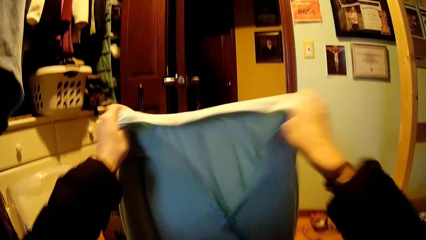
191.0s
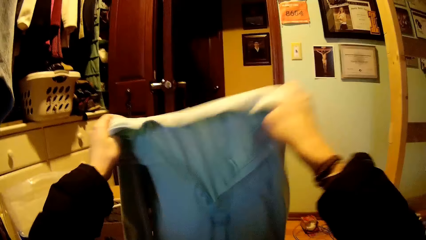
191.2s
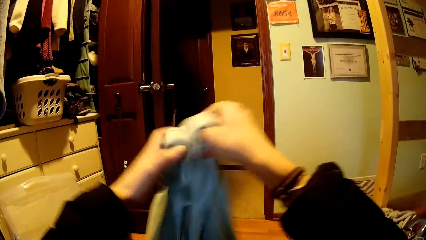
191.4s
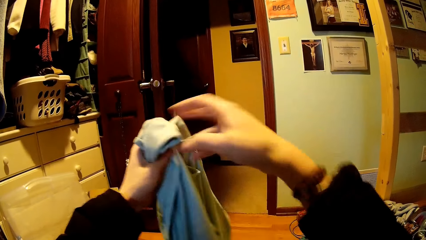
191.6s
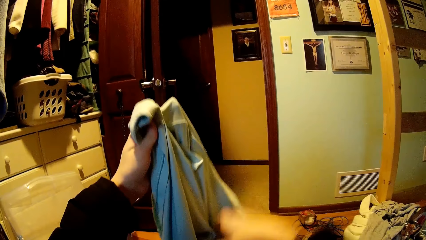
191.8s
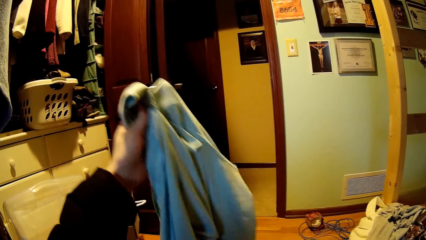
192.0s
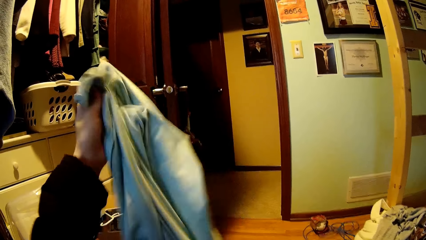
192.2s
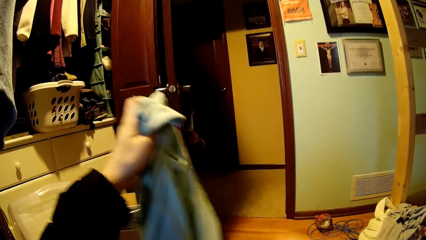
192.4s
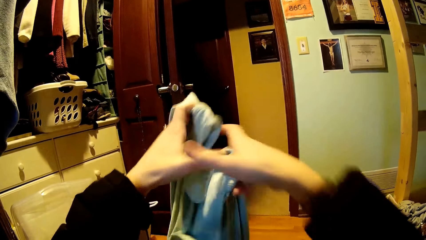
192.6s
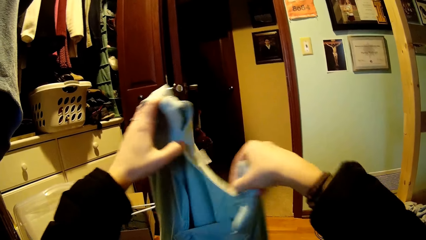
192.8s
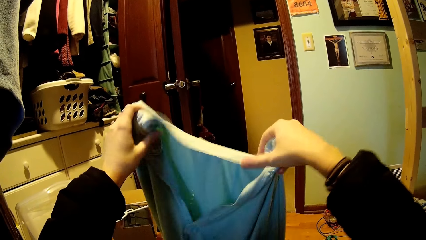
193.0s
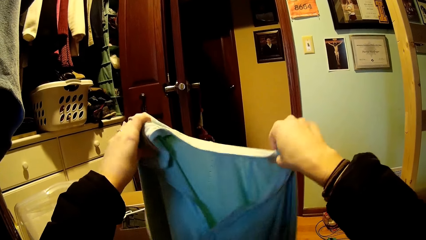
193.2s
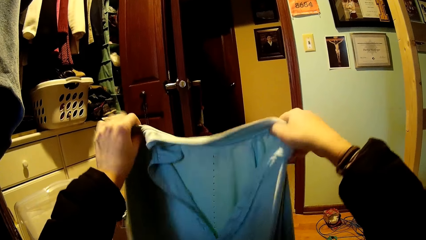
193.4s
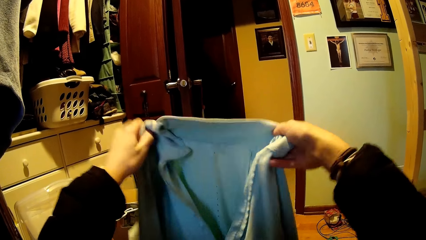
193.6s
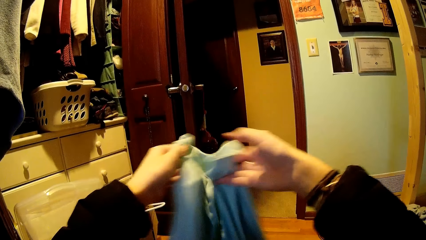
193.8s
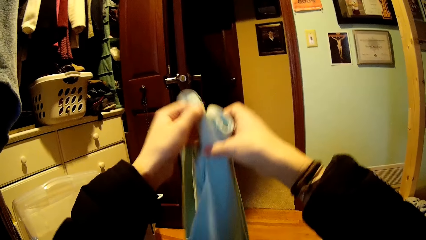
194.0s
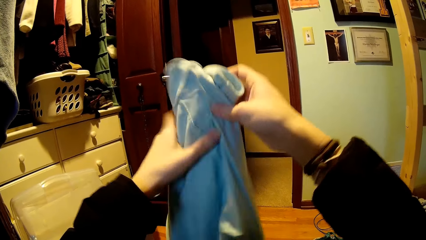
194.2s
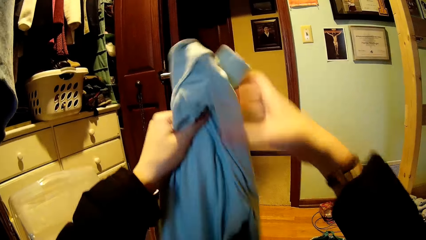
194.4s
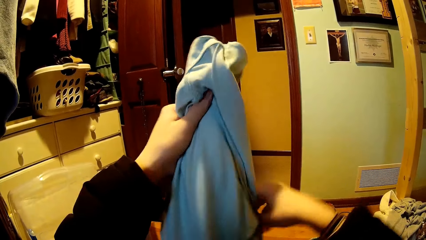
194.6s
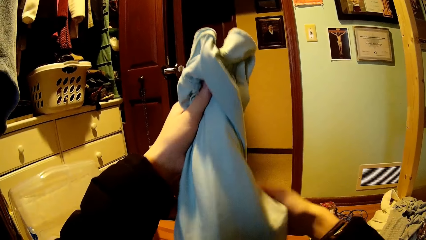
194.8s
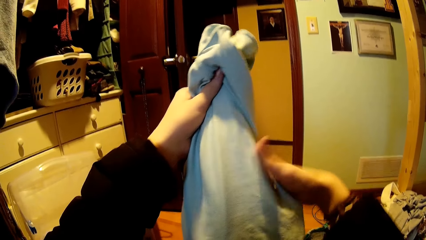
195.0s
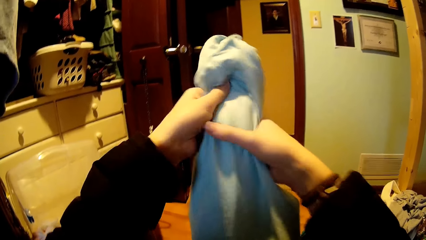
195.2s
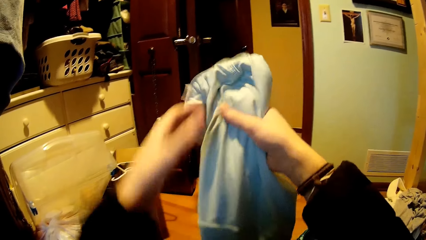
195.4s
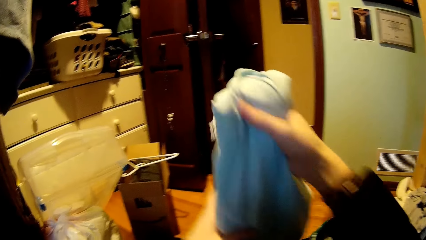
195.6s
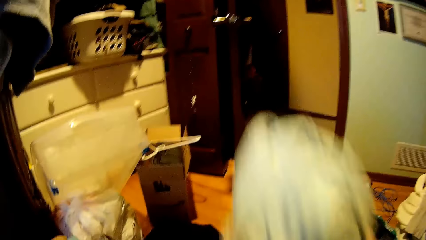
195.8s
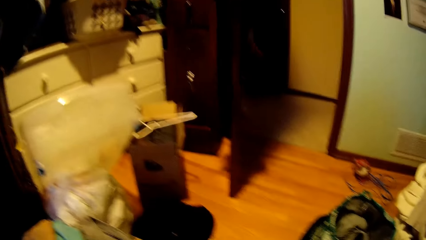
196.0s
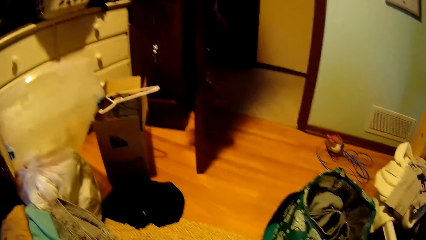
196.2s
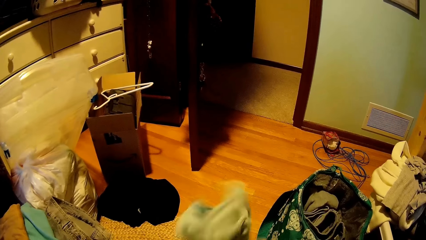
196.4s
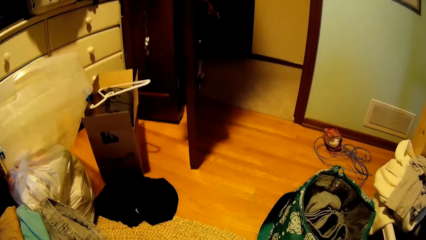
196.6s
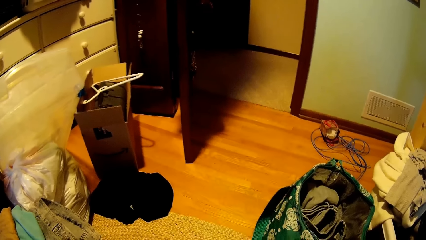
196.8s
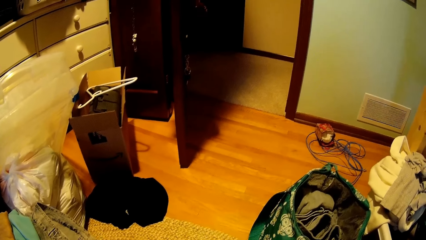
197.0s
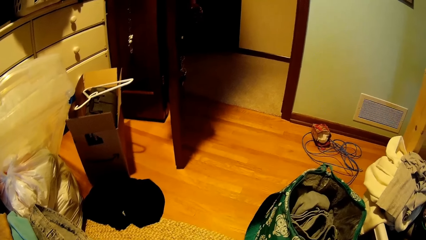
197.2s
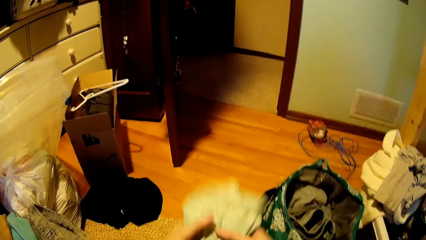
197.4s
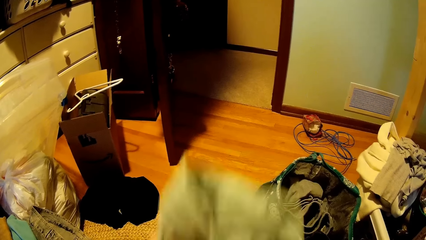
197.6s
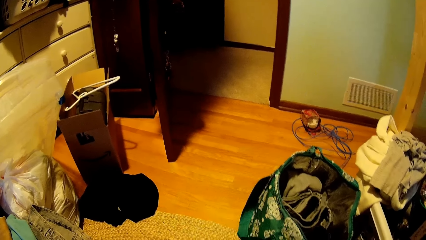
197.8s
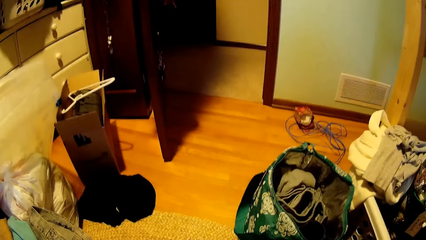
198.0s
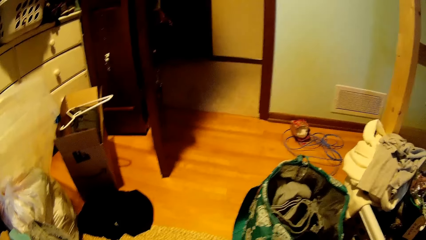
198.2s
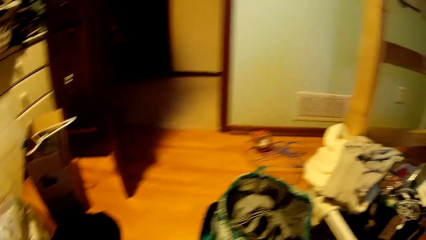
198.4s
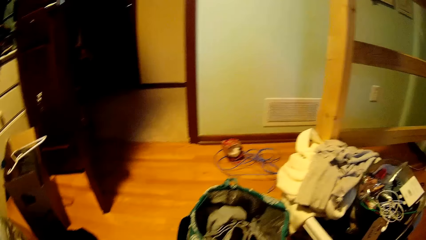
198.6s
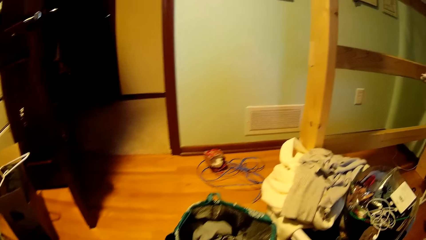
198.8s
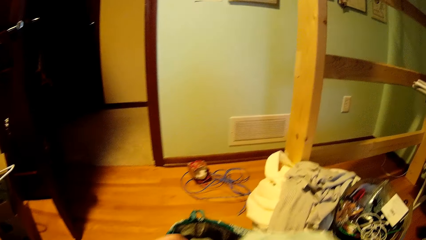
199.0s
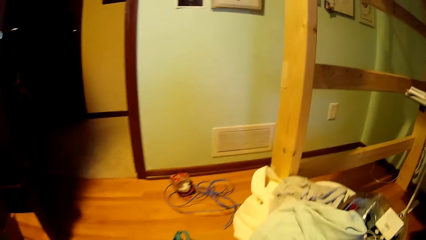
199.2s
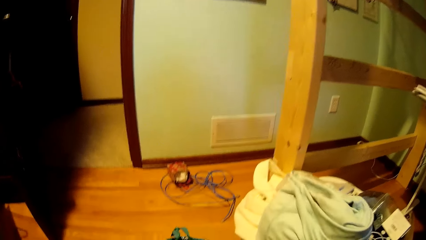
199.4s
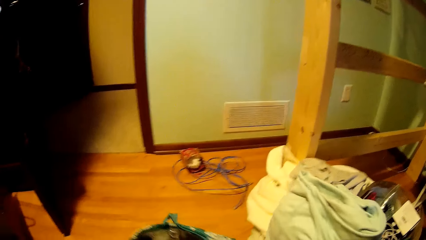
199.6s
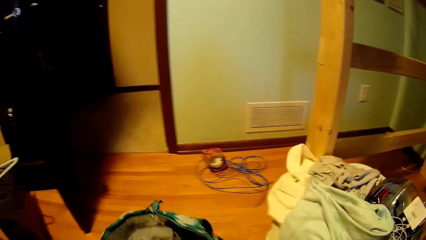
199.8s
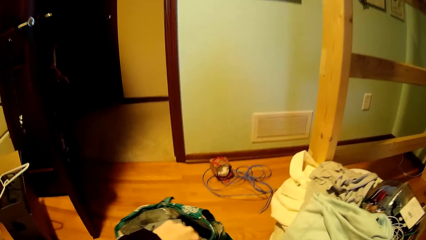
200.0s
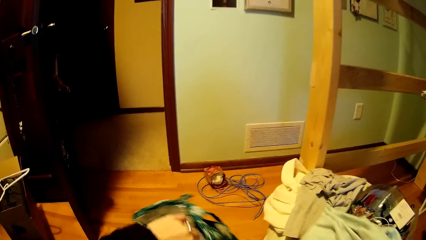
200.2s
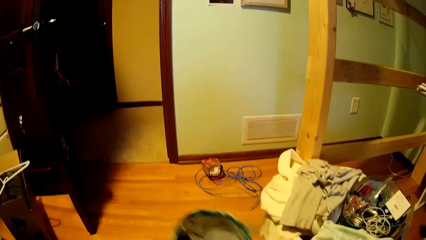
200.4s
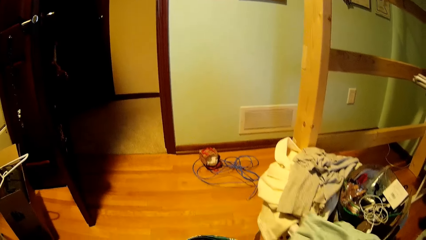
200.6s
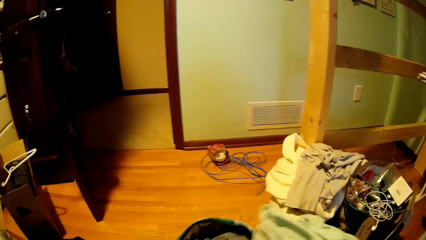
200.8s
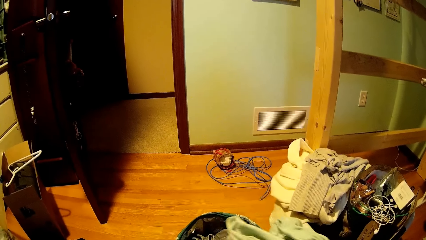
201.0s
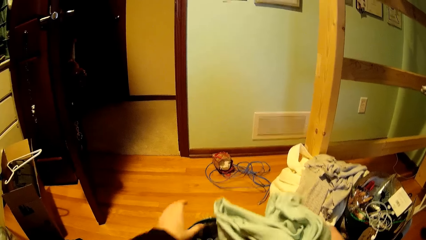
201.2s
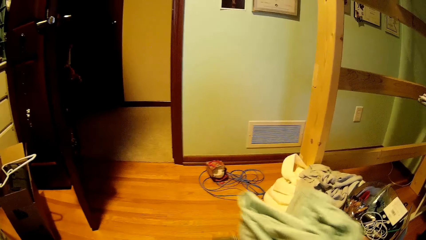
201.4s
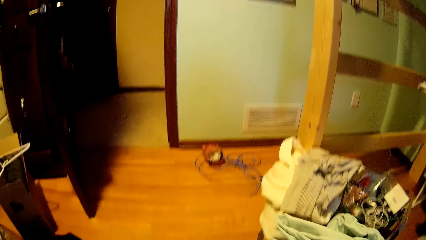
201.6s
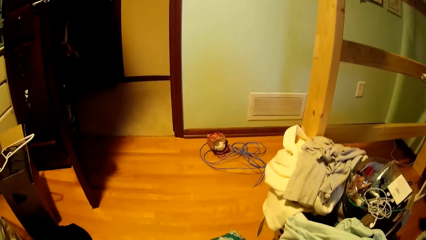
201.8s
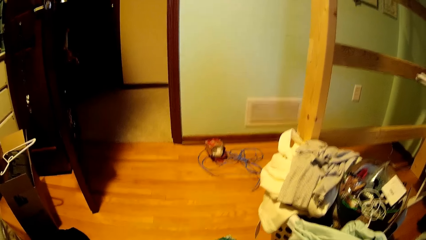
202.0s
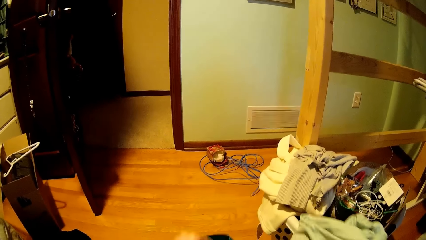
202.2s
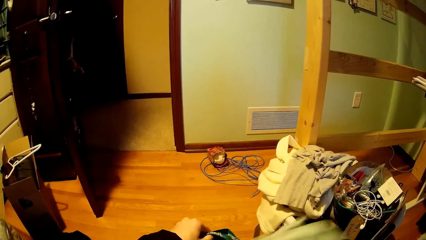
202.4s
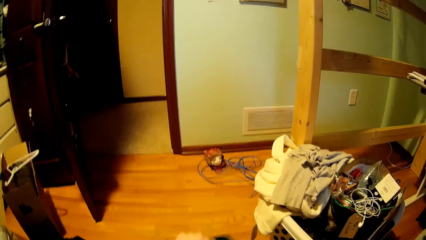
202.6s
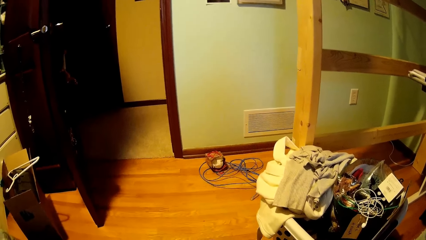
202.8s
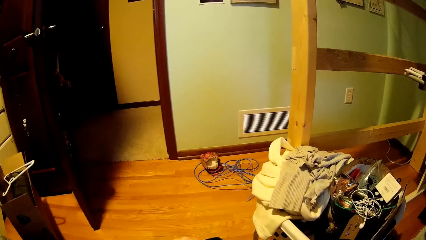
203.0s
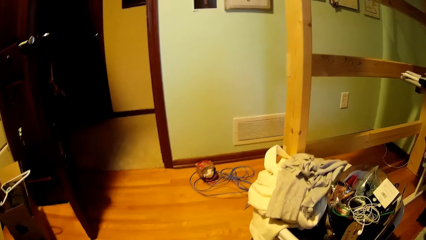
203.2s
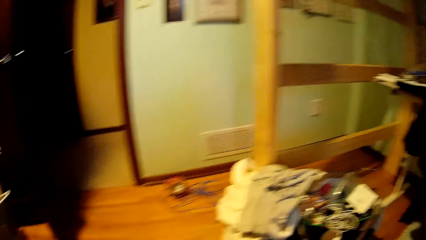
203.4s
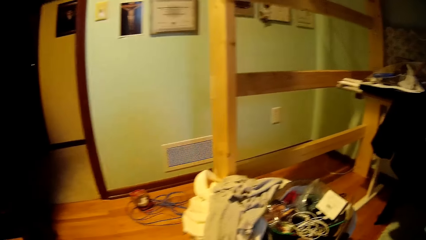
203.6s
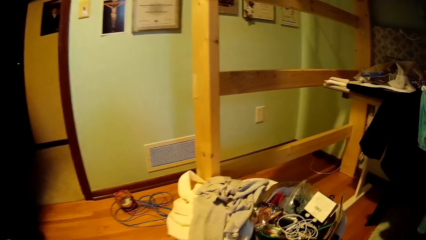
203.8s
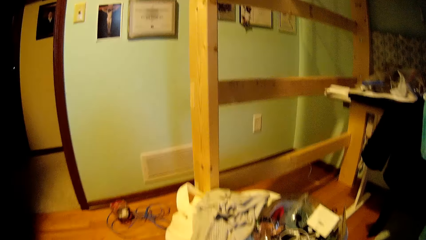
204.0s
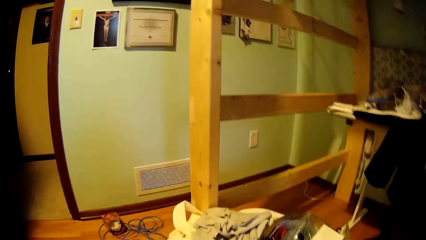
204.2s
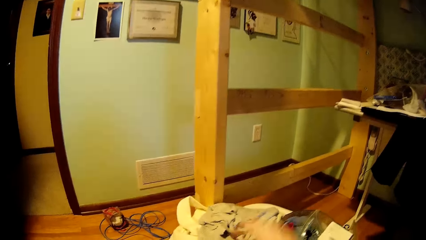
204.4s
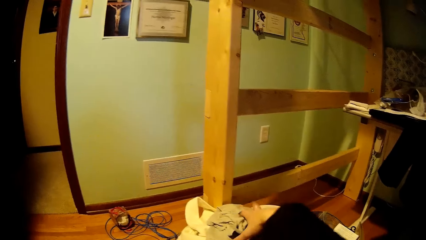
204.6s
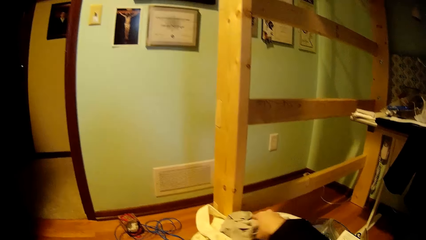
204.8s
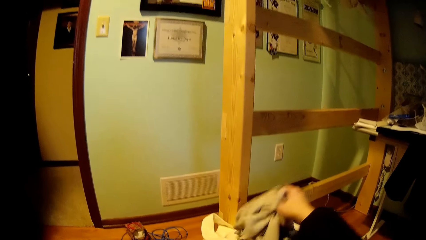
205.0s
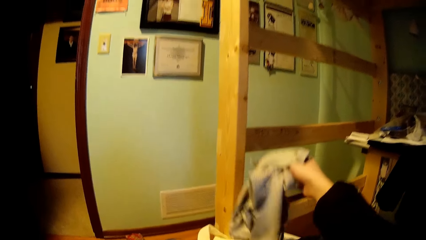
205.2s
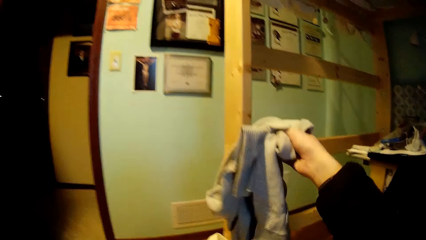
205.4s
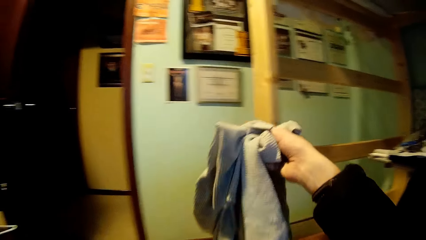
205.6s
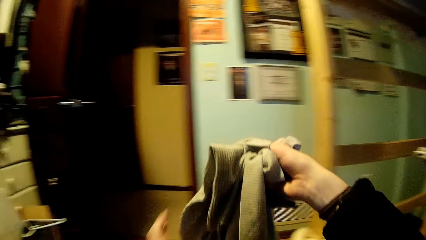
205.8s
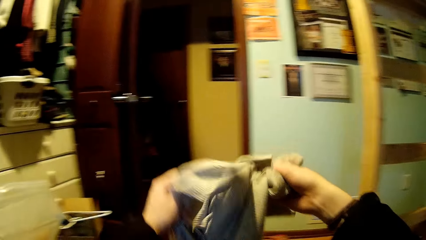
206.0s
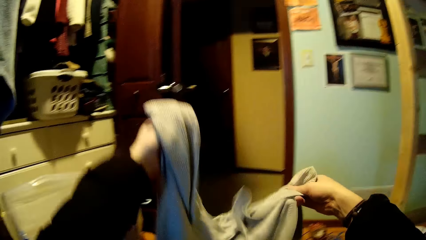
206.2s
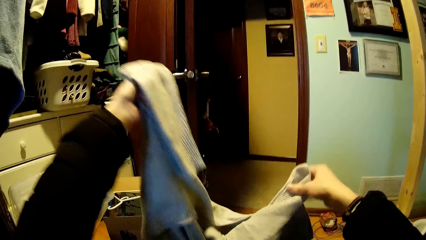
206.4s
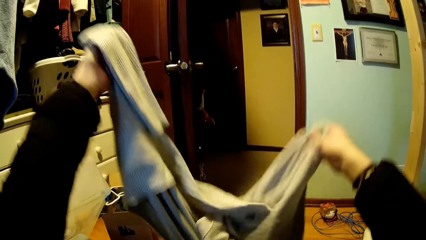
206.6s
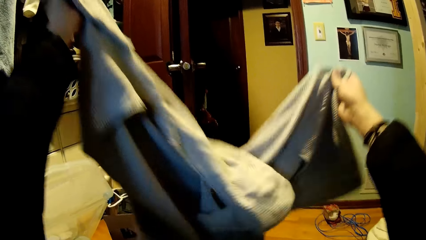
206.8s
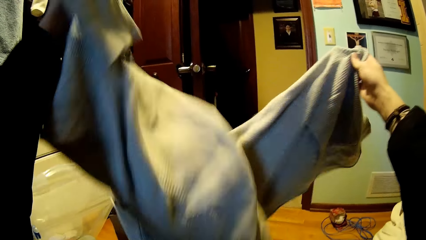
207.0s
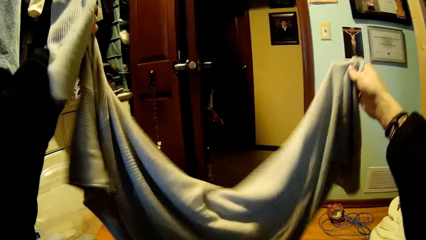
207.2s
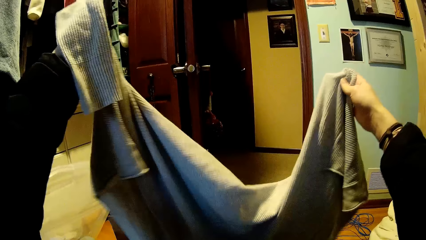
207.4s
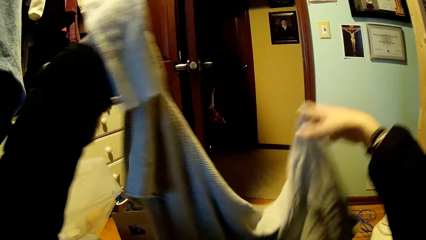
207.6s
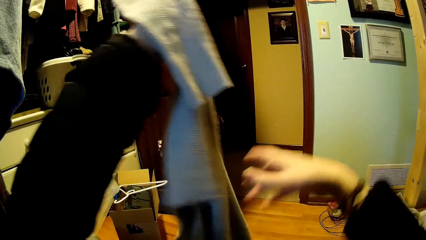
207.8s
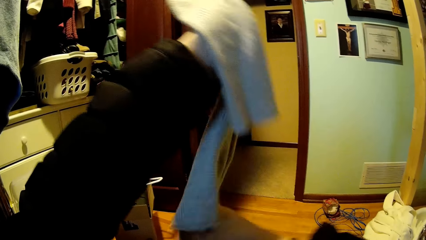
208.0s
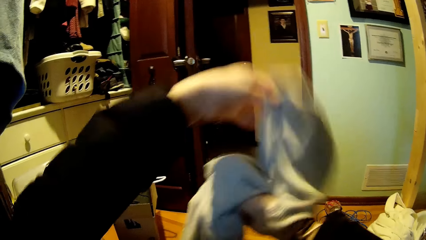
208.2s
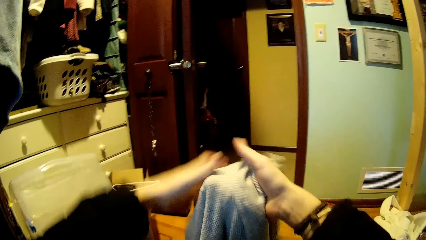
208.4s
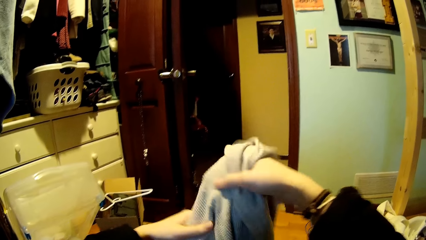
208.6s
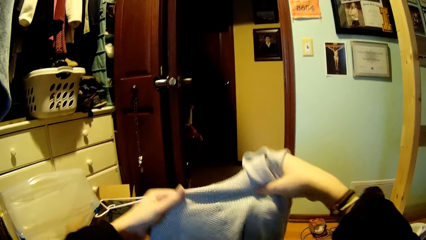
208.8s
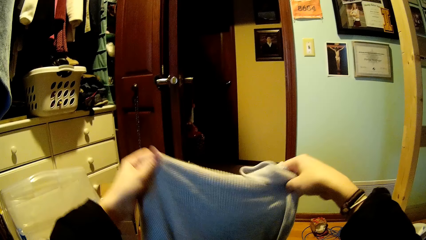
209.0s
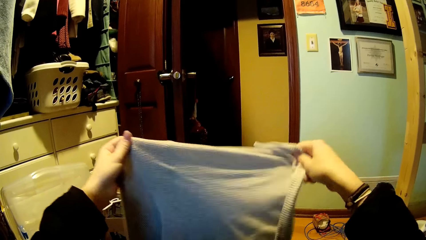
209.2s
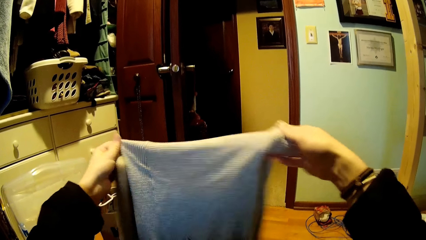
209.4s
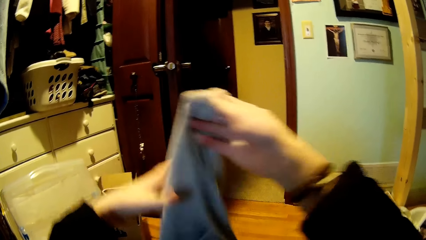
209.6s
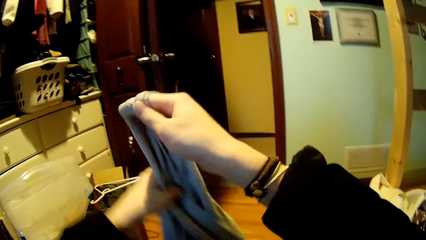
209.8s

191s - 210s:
The camera wearer folds the cloth. They put the cloth into the basket. They pick another cloth.
